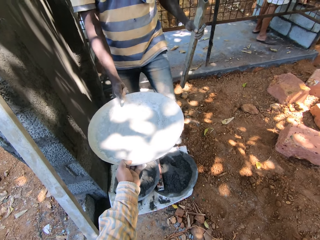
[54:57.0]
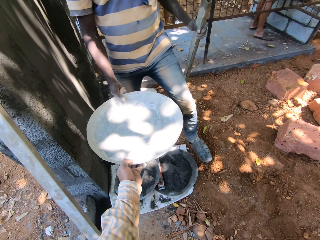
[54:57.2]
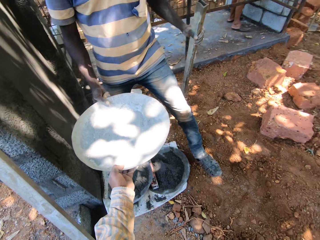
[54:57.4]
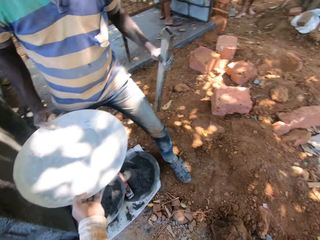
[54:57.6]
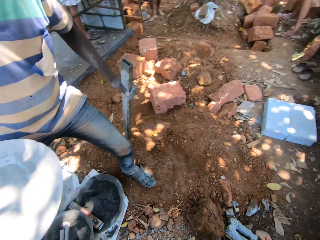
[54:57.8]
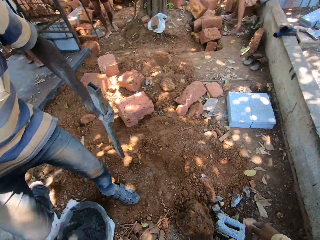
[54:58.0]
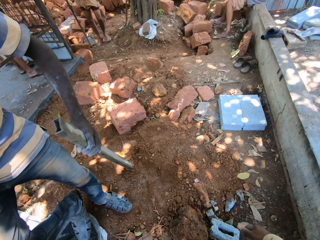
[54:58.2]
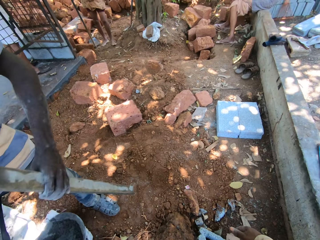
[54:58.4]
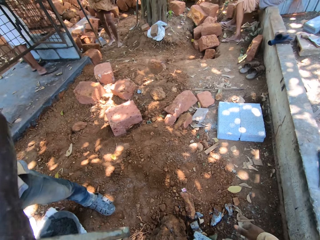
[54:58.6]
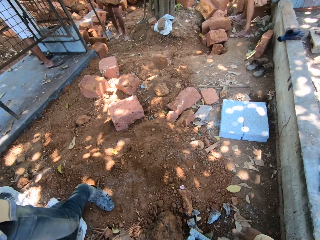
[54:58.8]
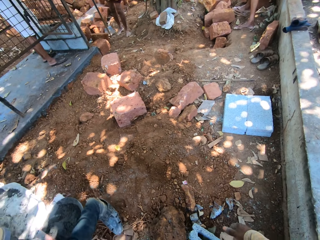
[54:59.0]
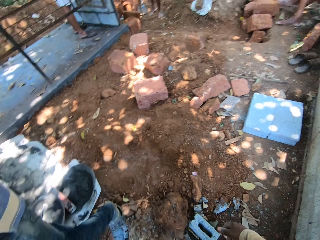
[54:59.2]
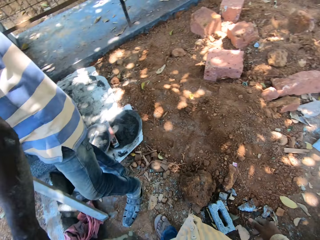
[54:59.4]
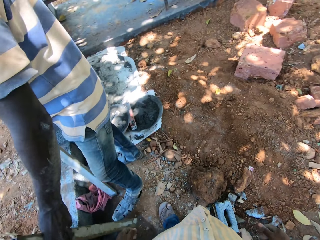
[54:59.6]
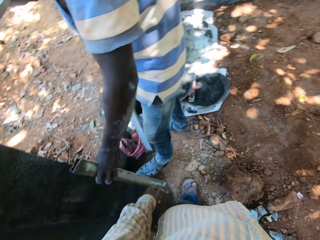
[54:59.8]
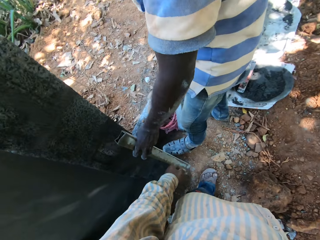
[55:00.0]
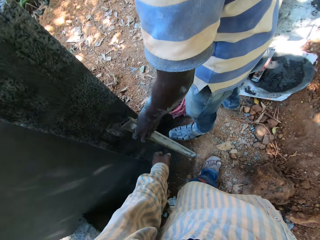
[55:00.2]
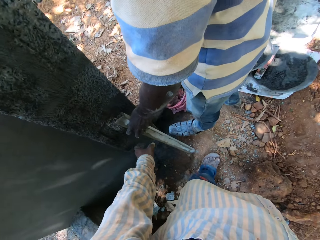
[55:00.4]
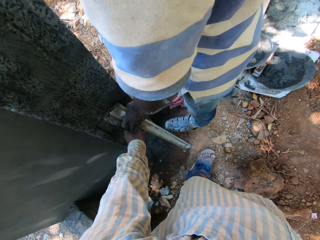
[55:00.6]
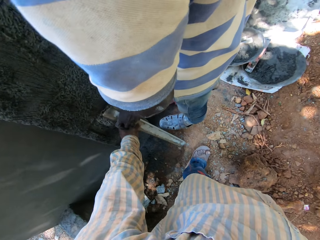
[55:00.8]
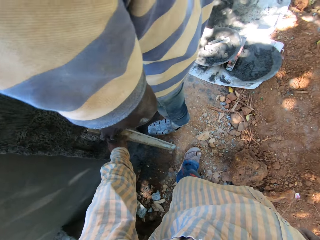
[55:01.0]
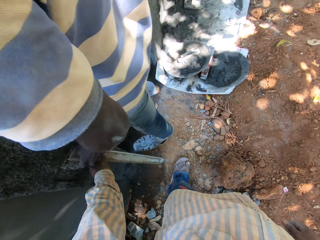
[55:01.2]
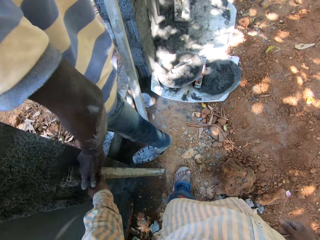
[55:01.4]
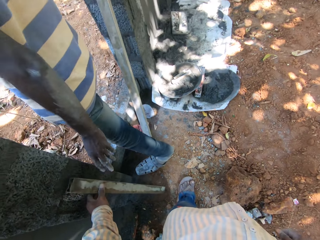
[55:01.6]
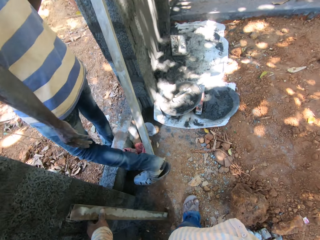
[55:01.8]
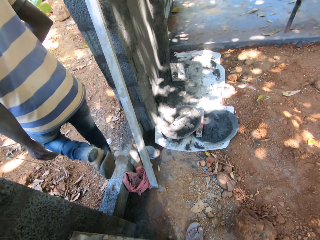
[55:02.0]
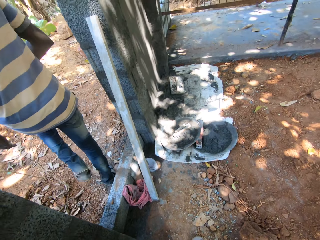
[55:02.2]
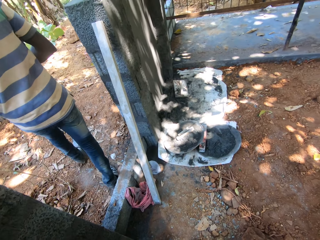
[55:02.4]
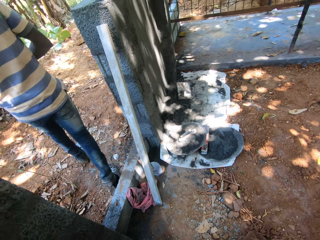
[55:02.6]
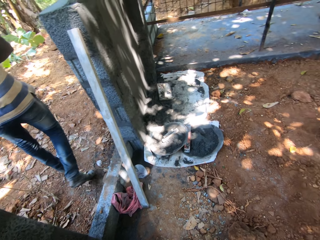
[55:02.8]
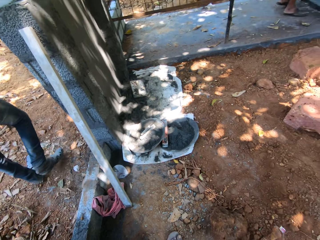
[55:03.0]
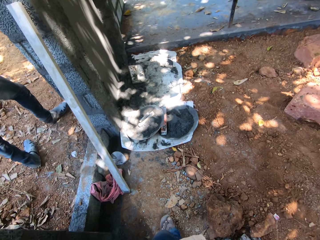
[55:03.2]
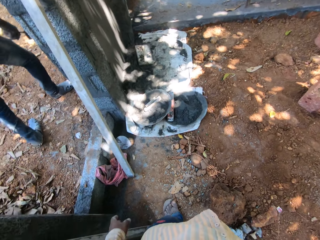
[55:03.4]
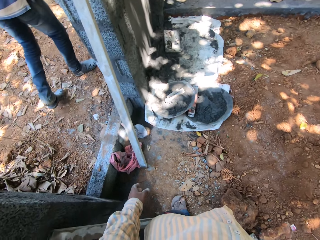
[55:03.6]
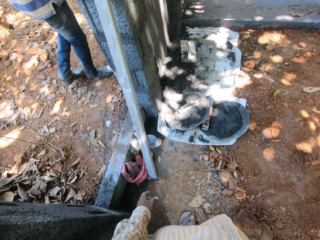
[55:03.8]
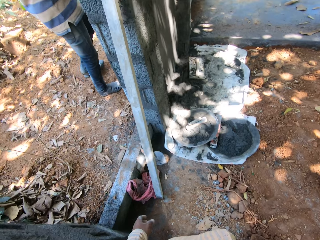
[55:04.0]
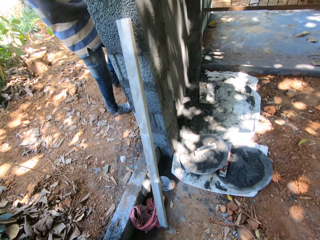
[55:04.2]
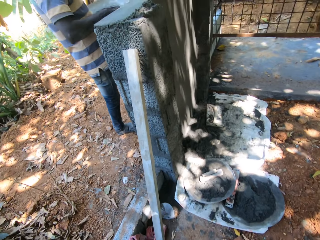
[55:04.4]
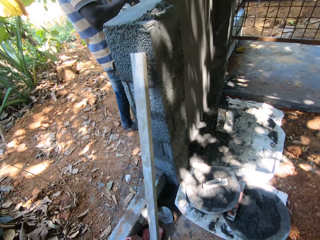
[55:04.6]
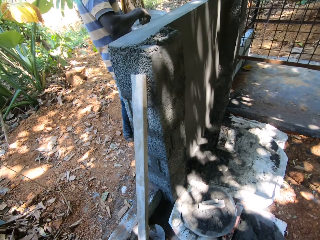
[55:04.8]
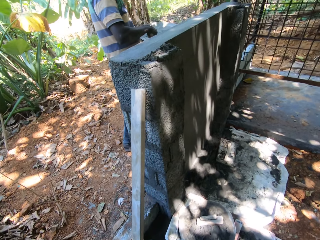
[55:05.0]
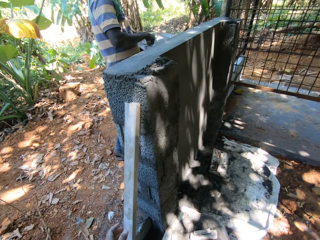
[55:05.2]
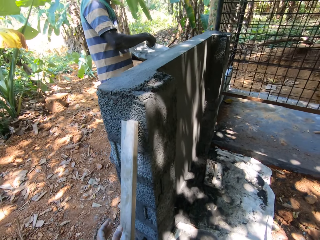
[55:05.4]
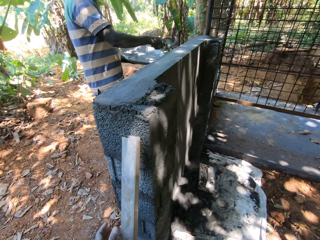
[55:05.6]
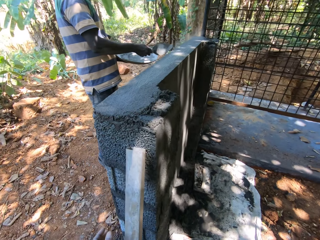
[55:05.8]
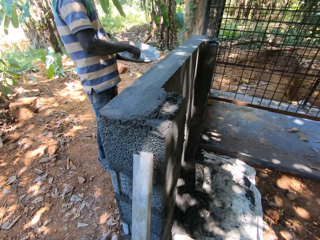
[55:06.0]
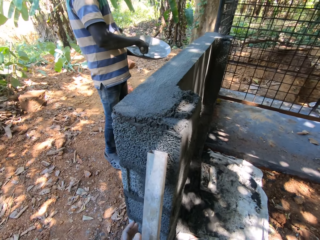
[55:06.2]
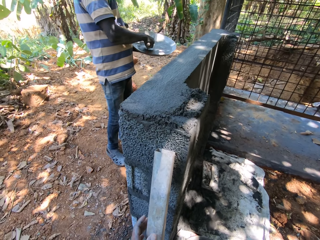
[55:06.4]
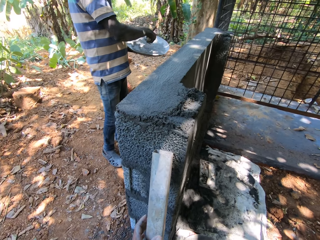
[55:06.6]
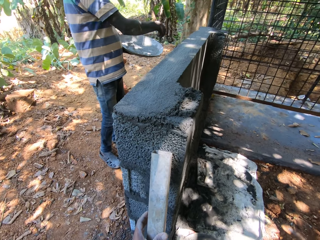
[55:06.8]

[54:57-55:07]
The camera wearer gives the metal plate or head pan to a man. The man takes the head pan from the camera wearer with his right hand. The man rests the square steel or metal bar in his left hand on a wall. The camera wearer adjusts the metal square on the wall with his left hand. The man crosses the block. The camera wearer picks up the metal bar. The man scoops some cement from the head pan in his left hand onto the wall with the trowel in his right hand.

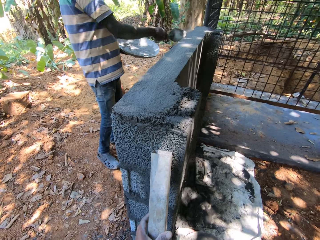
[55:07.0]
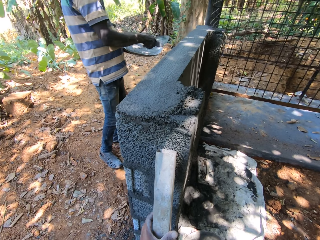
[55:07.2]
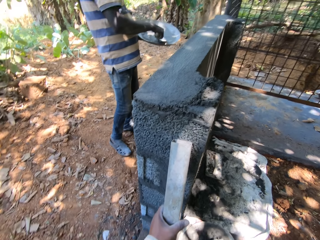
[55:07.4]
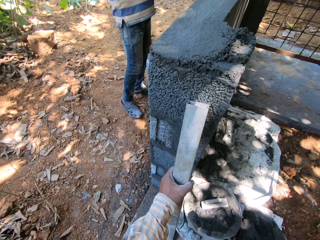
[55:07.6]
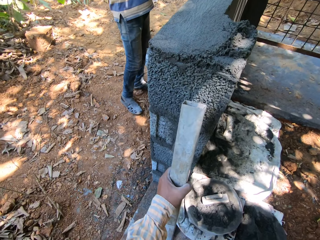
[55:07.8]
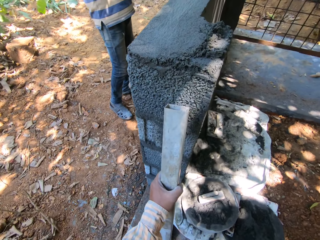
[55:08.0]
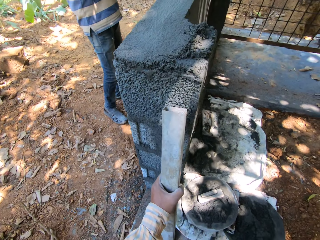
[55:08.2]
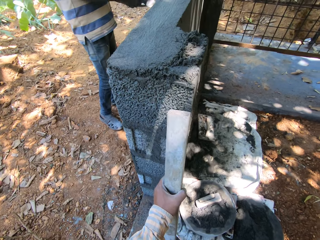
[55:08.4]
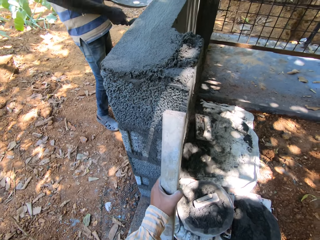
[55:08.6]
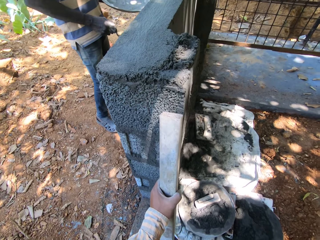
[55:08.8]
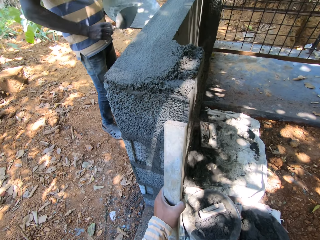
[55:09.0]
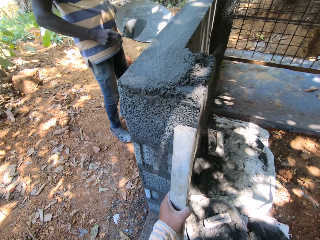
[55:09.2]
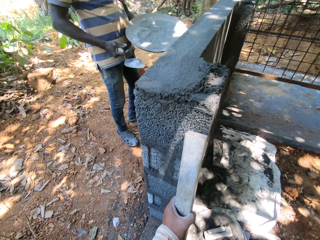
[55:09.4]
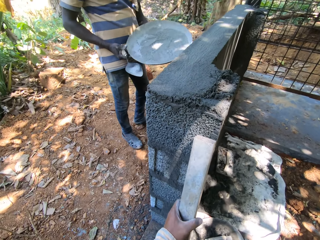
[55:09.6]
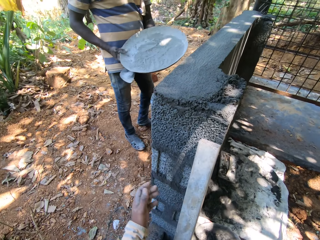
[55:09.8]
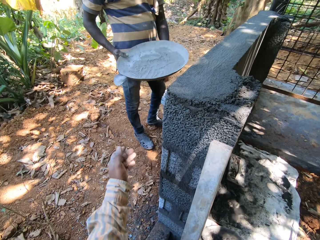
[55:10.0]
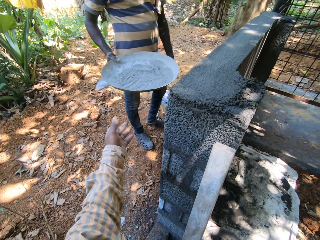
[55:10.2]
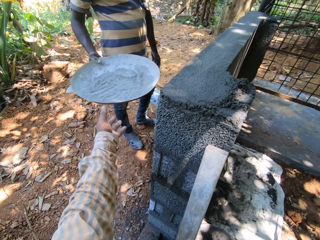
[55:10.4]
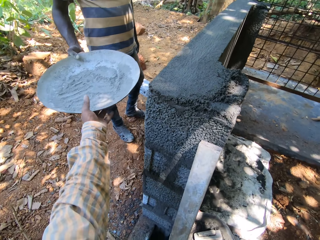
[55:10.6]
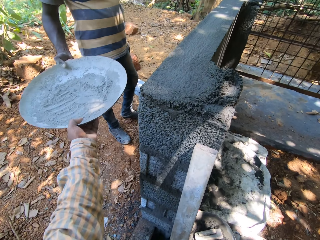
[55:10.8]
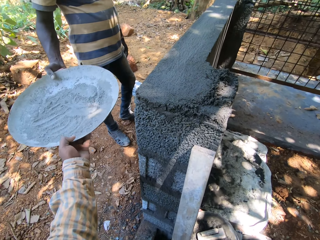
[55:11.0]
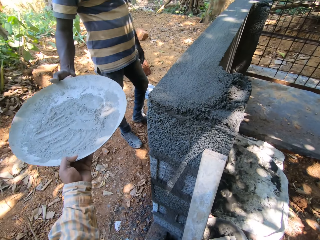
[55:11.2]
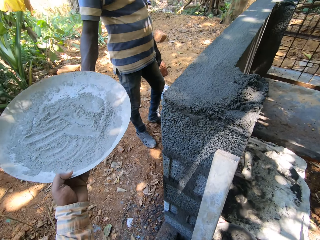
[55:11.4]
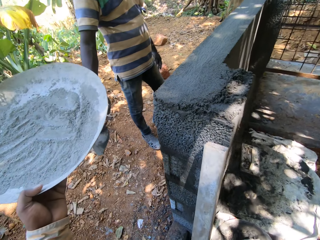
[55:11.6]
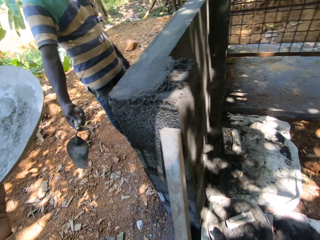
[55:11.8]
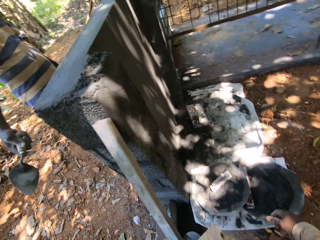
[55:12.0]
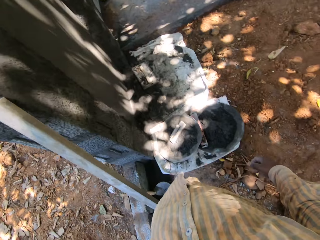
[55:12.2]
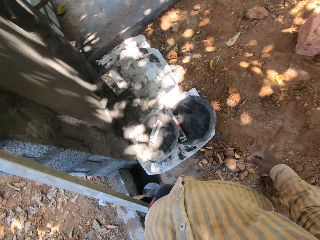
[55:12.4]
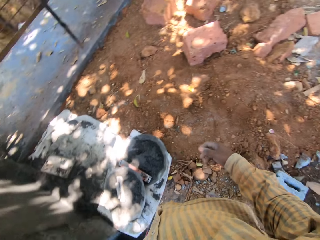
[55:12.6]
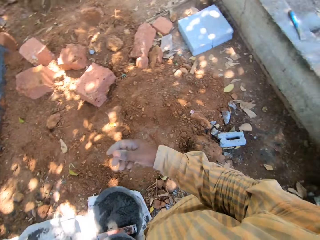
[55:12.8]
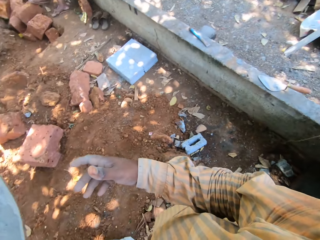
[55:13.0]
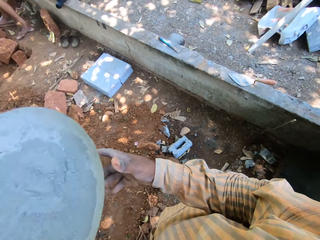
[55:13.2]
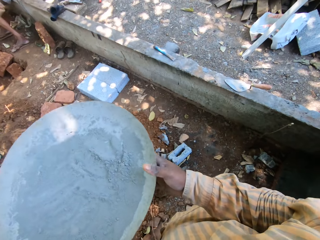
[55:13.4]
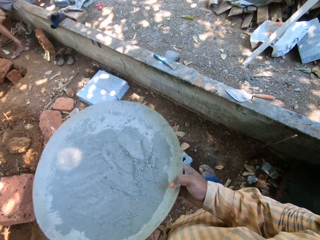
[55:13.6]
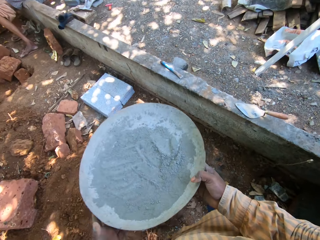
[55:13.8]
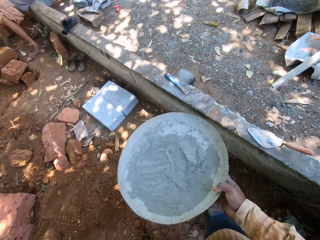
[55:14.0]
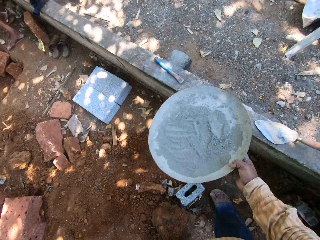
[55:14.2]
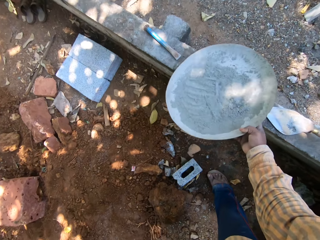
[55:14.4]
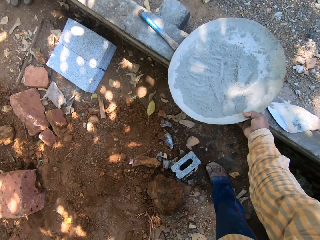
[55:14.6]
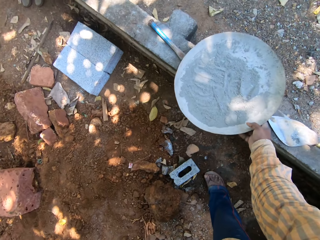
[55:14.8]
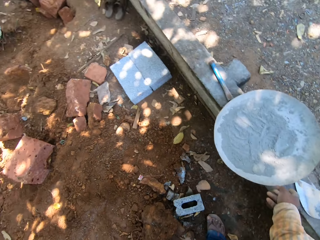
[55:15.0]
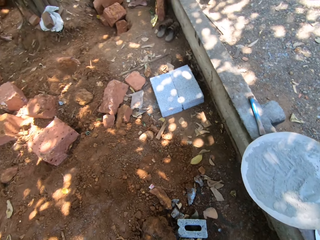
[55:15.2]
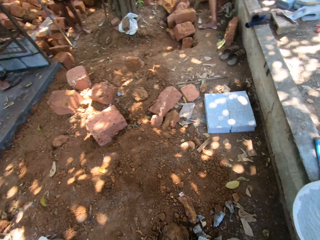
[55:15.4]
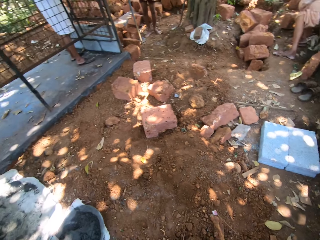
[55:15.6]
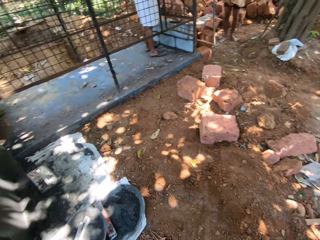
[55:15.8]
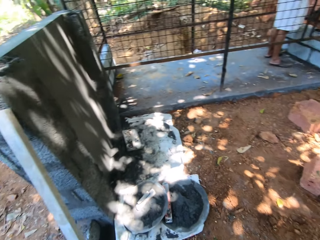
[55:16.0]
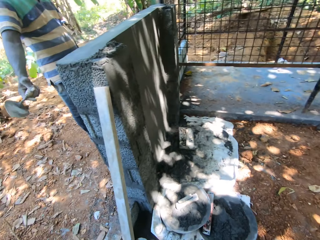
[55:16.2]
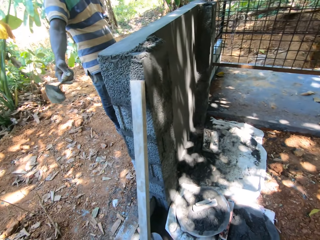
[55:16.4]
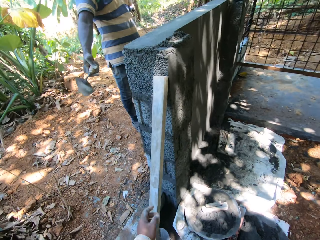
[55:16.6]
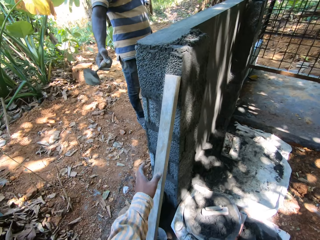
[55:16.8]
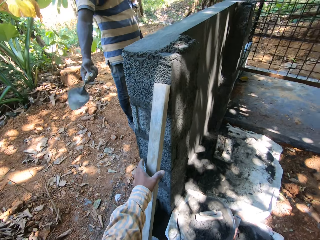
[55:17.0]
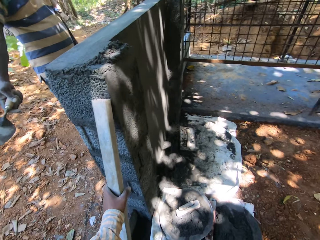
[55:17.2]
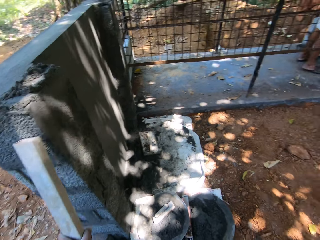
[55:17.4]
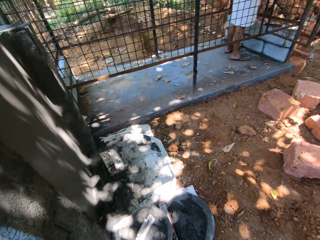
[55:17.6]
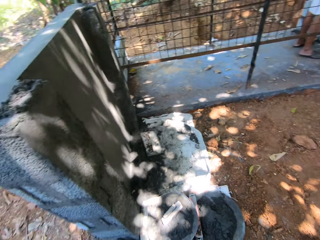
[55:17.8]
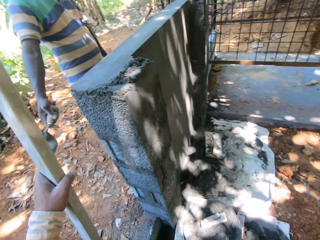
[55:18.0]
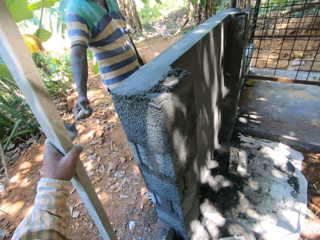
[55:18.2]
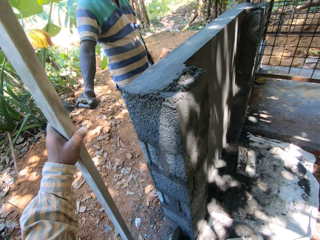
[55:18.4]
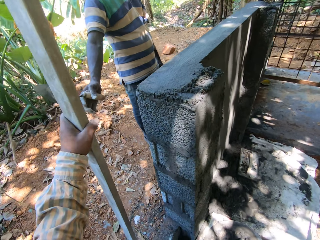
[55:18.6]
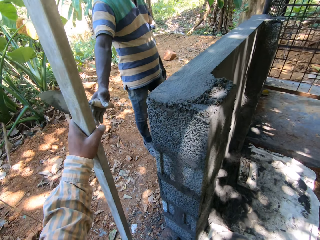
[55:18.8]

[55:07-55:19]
A man smears the cement mix on the wall. The camera wearer adjusts the square steel on the wall with his left hand. The man hits the tip of the pan in his left hand with the trowel in his right hand. The man passes the head pan from his left hand to his right hand. The camera wearer takes the head pan from the man with his left hand. He passes the head pan from his left hand to his right hand. He places the head pan in his right hand on the block. The man gesticulates with the trowel in his right hand. The camera wearer picks up the square steel from the wall with his left hand.
